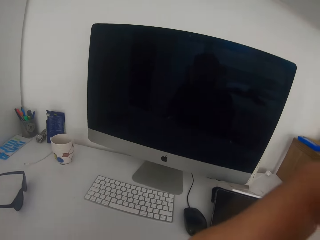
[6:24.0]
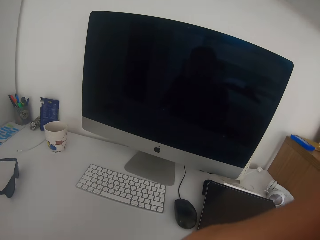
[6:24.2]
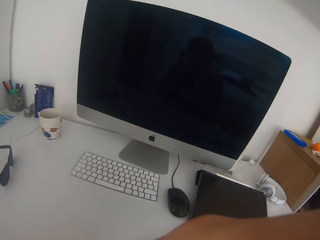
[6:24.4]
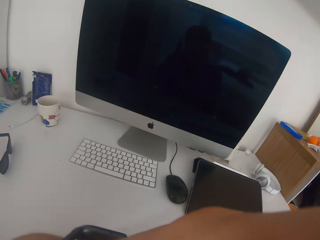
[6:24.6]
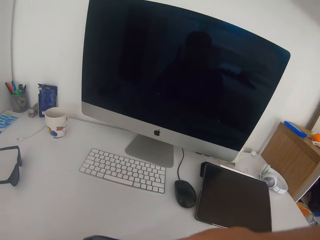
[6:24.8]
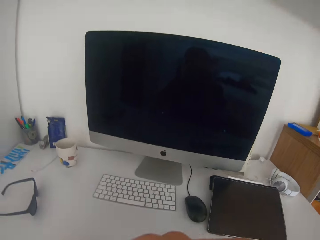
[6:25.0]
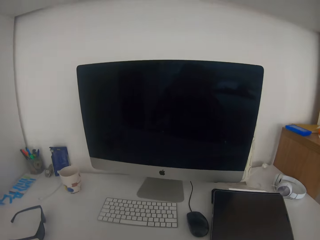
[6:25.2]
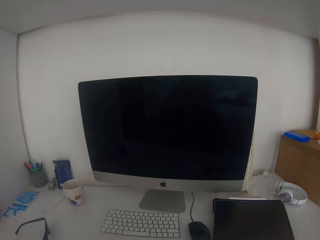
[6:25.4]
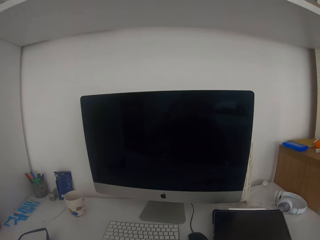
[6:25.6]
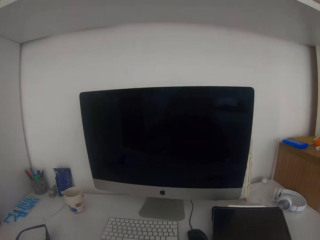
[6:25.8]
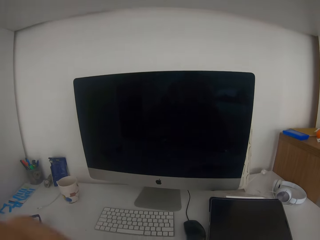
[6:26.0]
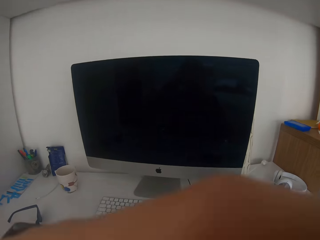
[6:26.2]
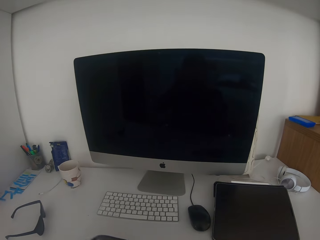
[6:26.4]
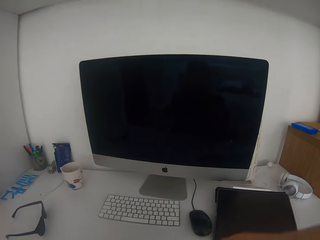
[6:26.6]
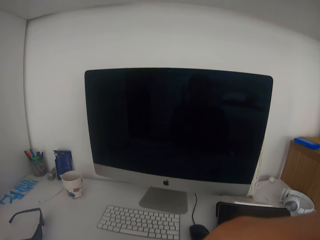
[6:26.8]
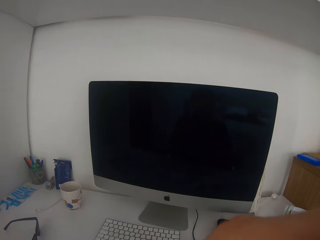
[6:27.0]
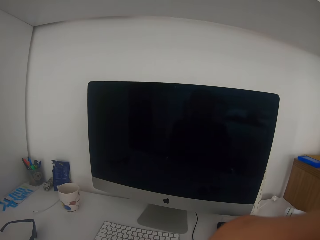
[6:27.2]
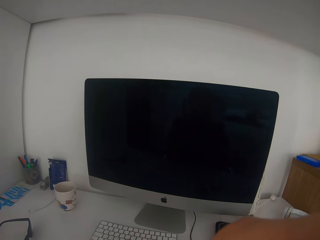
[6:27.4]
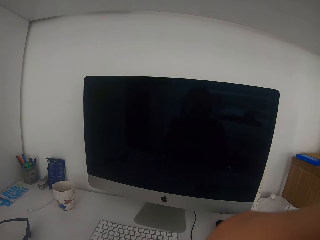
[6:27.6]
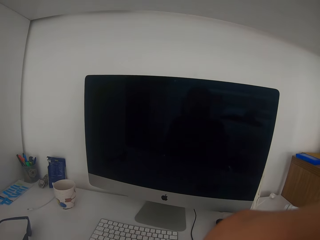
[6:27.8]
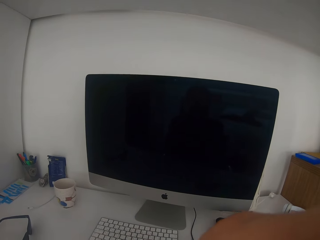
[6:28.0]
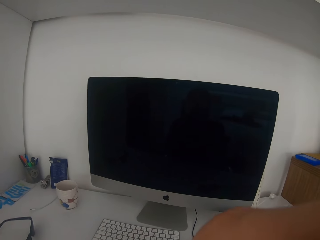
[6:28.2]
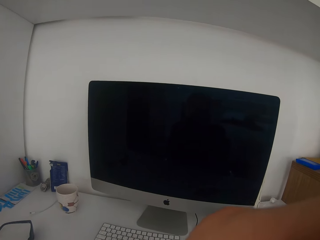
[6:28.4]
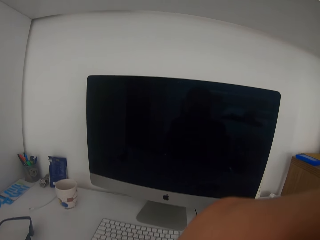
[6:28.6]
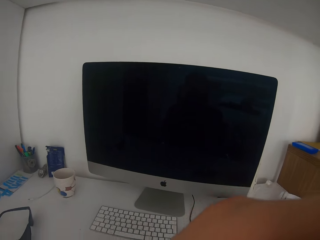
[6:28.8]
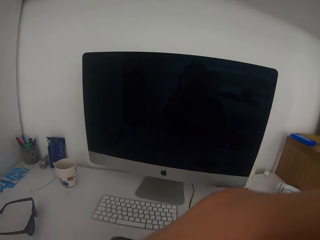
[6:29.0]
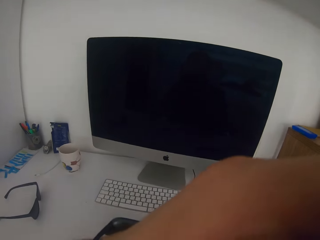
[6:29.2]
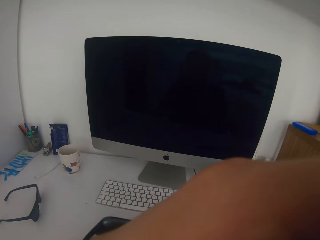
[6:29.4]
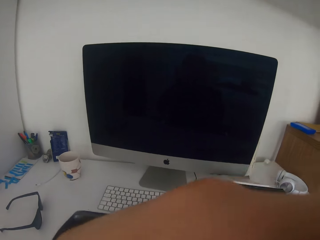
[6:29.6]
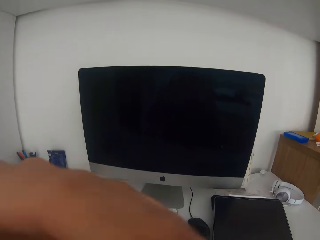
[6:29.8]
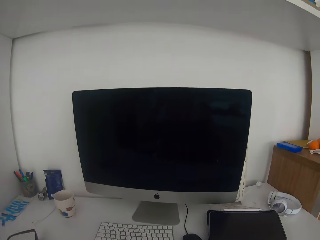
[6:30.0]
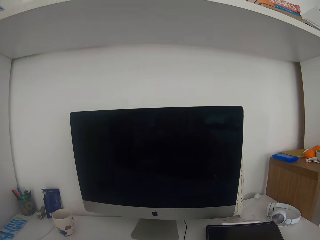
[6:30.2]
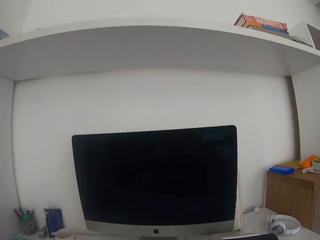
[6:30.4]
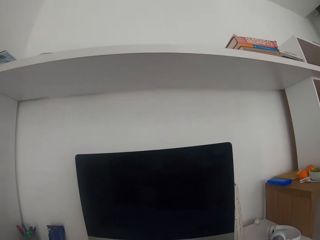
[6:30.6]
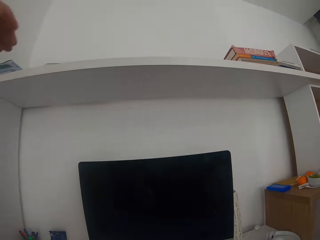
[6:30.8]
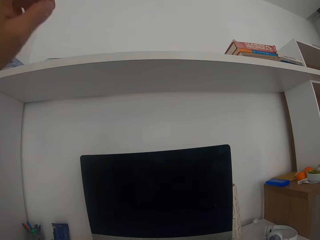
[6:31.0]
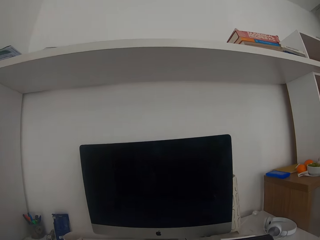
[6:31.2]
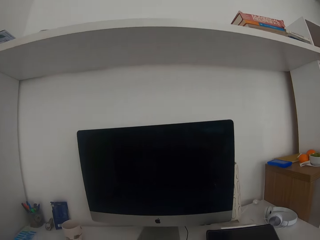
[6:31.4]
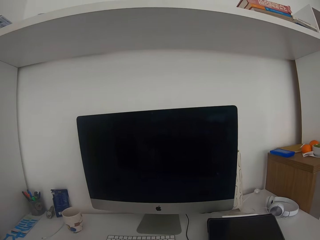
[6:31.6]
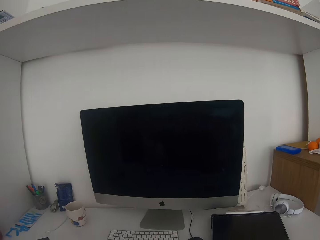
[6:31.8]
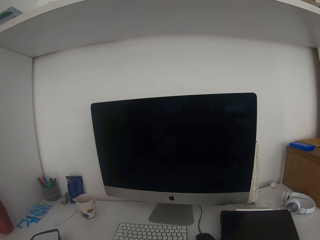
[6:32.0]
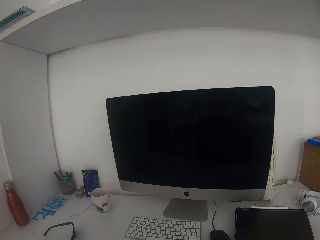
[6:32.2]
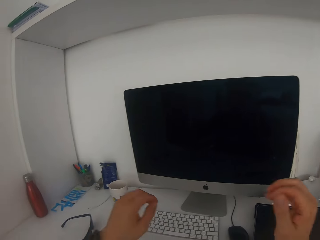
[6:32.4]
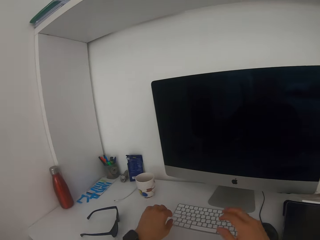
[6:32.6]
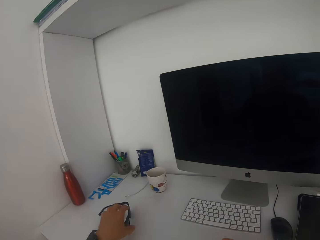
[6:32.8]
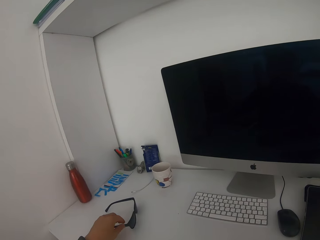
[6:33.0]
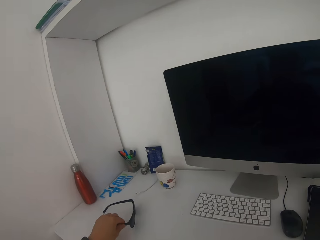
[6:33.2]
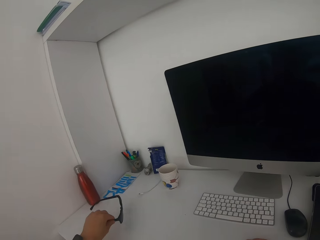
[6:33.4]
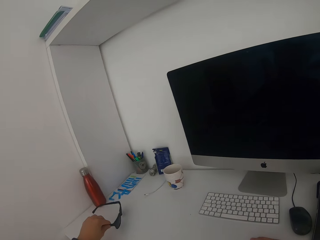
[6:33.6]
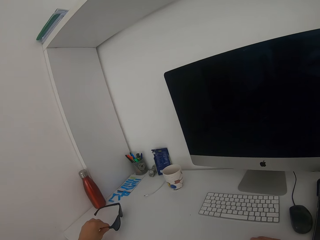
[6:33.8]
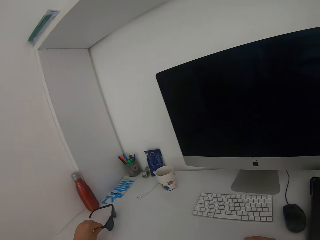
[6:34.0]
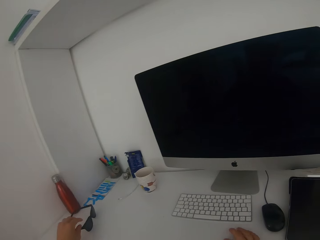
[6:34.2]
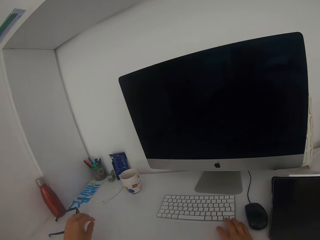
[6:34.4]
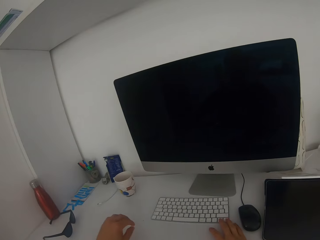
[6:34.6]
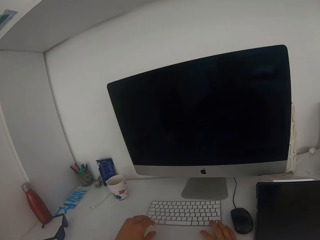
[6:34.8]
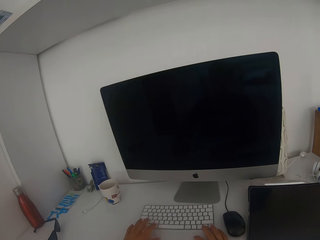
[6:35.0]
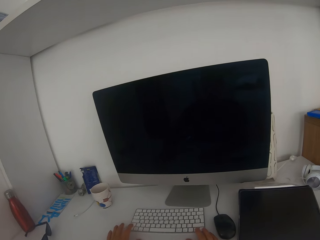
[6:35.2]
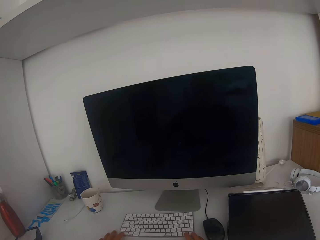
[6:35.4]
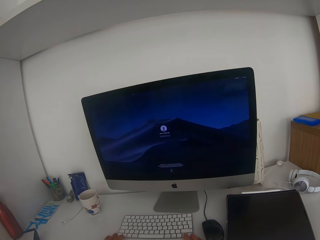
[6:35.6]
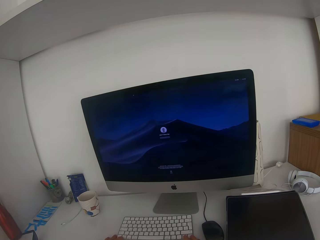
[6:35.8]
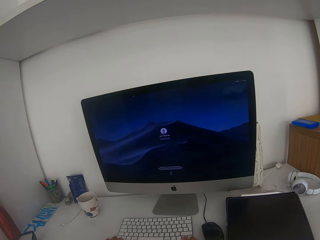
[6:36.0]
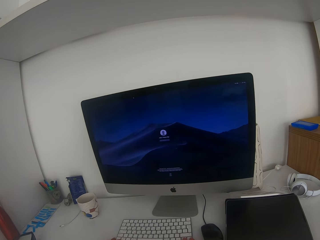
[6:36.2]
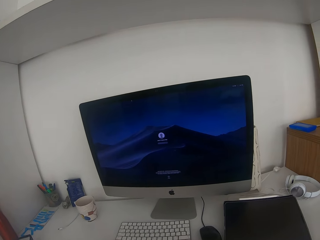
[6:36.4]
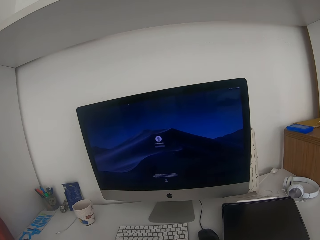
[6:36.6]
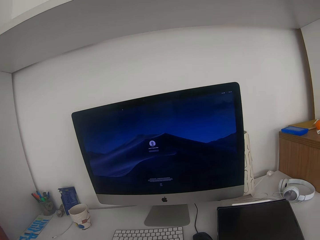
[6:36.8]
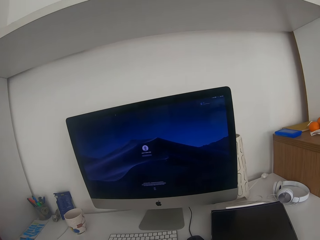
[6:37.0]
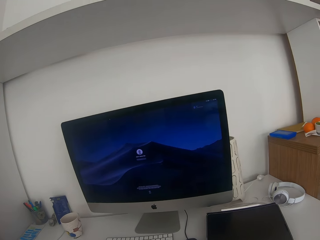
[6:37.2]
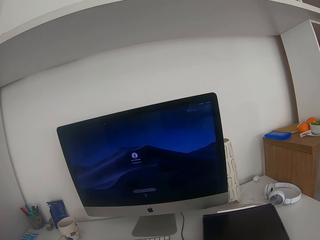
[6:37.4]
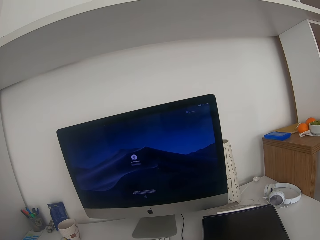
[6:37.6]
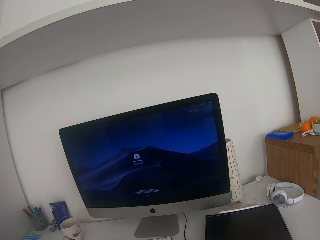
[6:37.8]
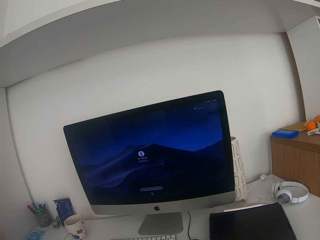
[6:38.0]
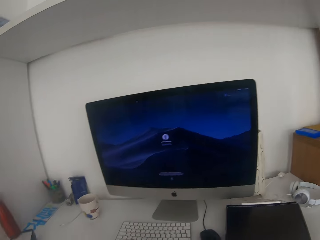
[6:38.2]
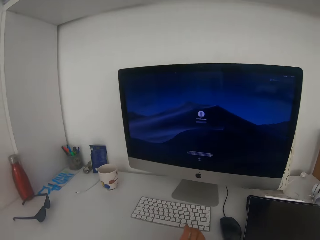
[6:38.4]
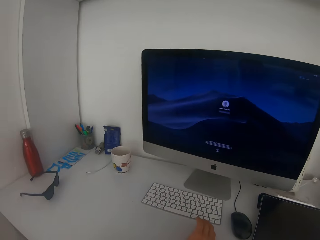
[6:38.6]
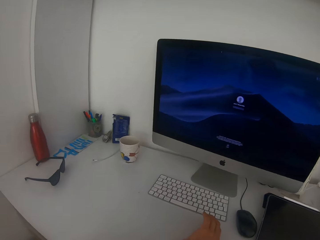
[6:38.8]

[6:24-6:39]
The camera wearer withdraws the left hand from the camera. They put the shades aside on the table. They type on the keyboard. They turn on the desktop.

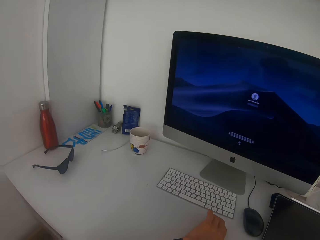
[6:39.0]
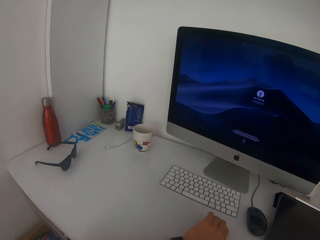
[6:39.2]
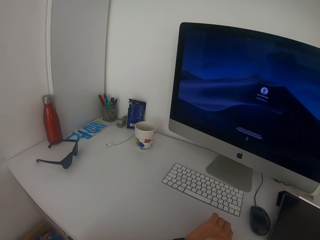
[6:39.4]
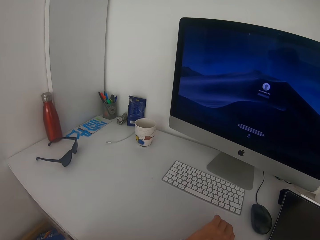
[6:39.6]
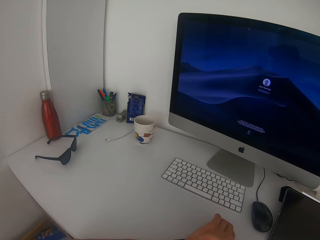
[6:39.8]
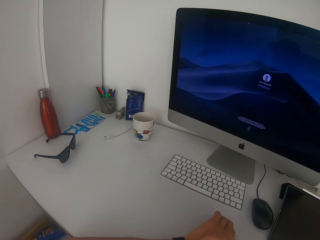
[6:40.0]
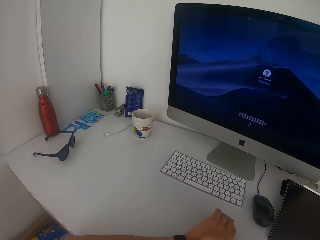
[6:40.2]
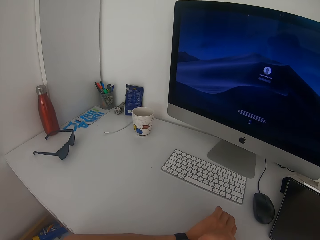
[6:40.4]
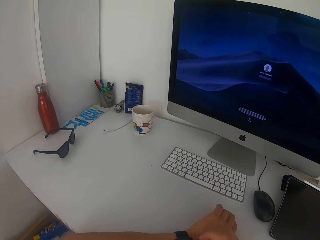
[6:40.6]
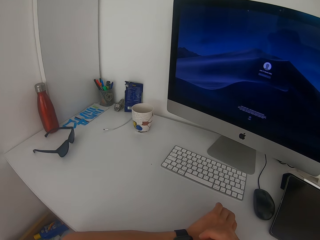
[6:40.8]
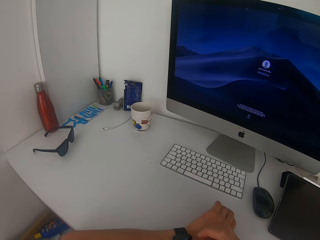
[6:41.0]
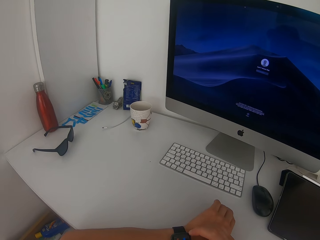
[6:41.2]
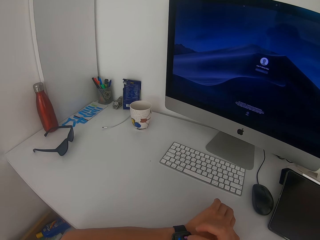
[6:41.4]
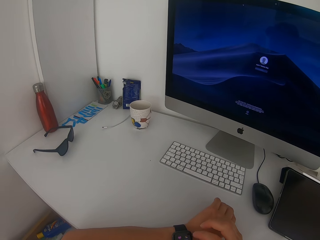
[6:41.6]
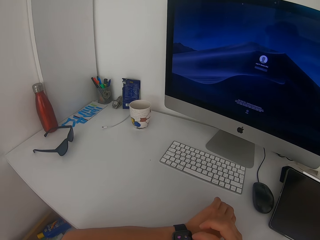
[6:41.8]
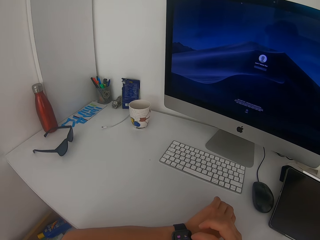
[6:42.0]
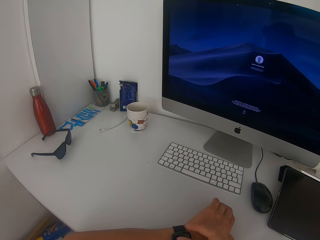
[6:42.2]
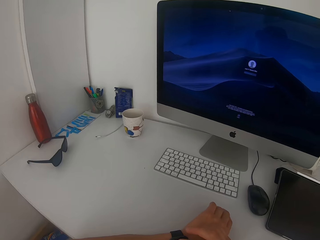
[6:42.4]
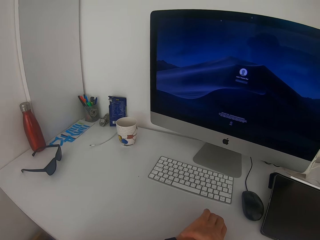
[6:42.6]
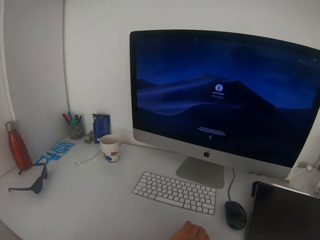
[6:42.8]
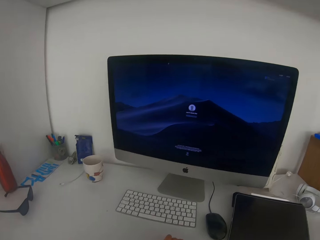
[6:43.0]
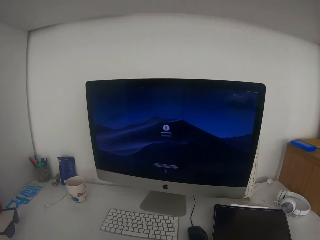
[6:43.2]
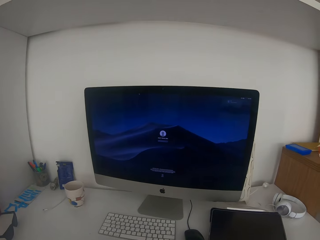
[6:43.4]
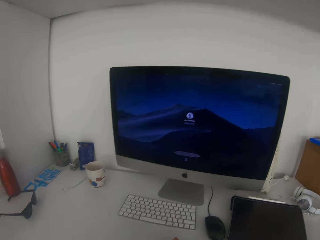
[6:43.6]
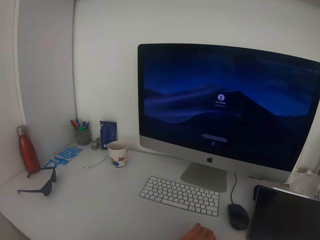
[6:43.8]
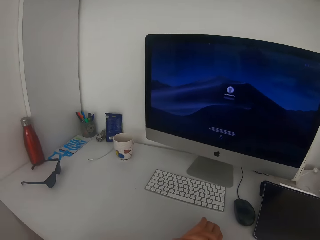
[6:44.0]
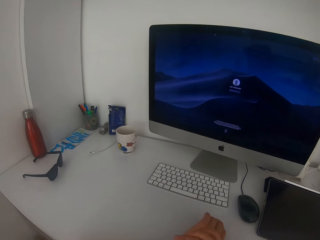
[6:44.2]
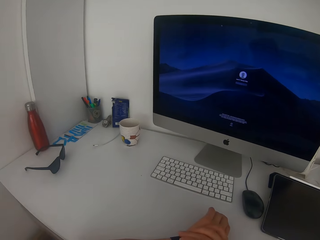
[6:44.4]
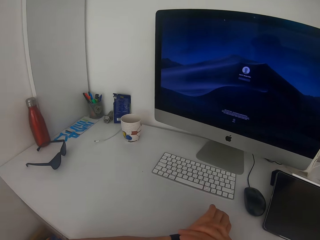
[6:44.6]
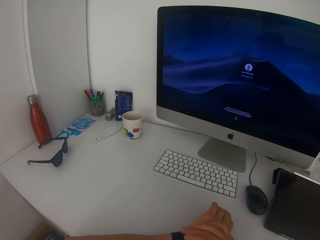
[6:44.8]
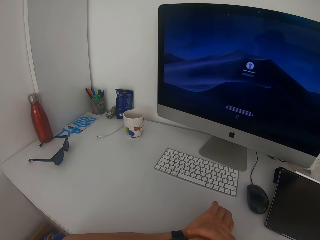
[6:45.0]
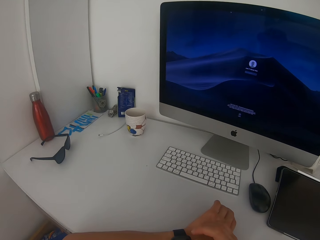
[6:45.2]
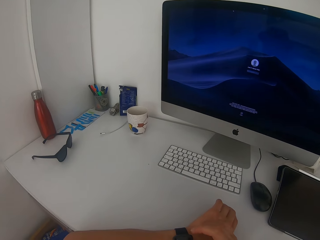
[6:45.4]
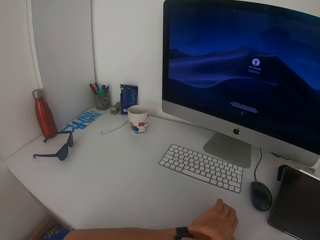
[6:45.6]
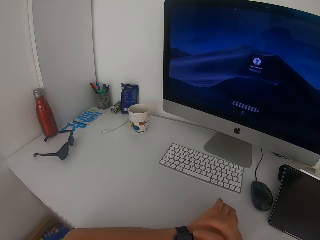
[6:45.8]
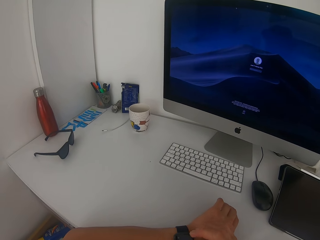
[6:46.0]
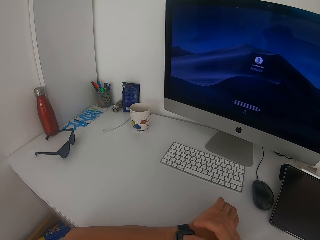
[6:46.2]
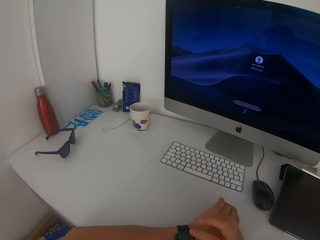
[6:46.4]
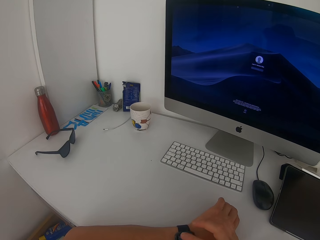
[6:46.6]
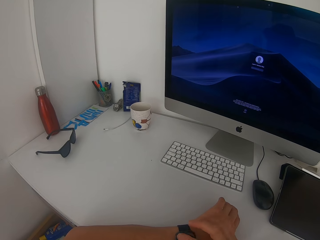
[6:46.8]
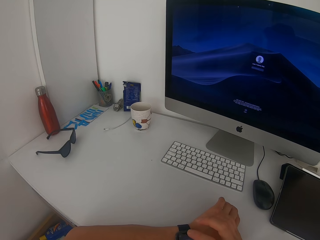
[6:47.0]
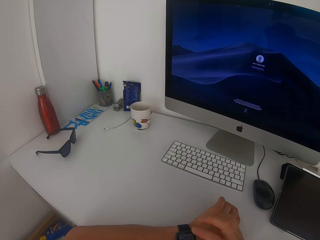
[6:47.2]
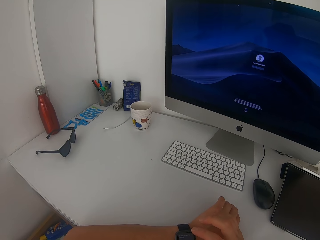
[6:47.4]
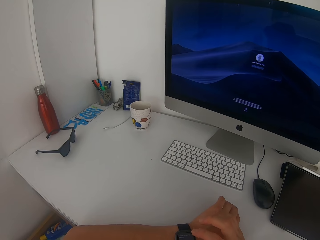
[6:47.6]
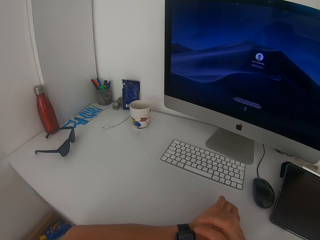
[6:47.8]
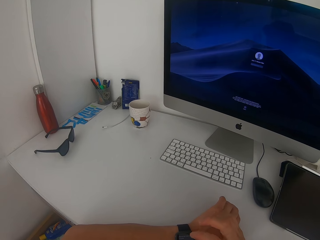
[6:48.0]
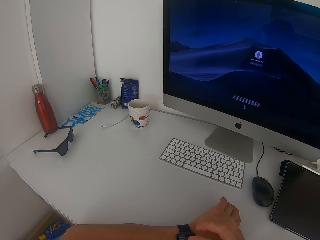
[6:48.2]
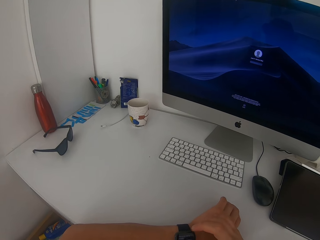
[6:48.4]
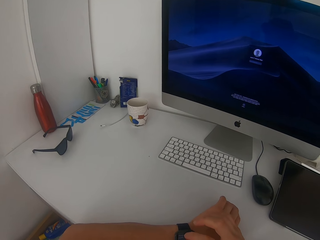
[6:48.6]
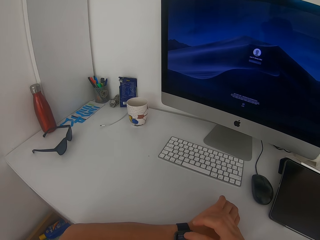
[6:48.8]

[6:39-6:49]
The camera wearer touches the wristwatch with the right hand.
